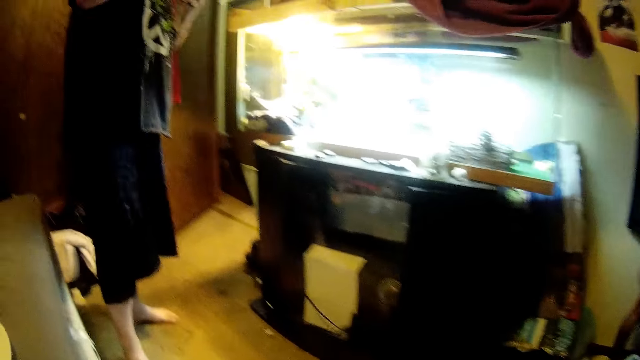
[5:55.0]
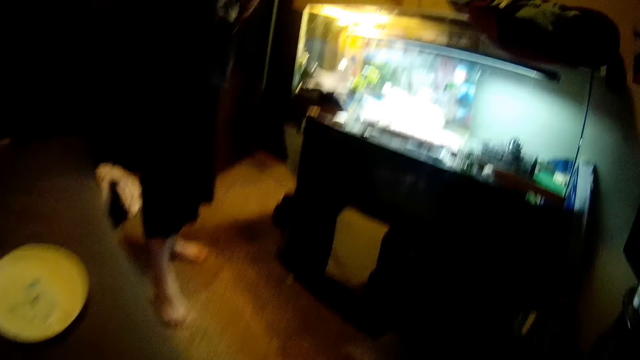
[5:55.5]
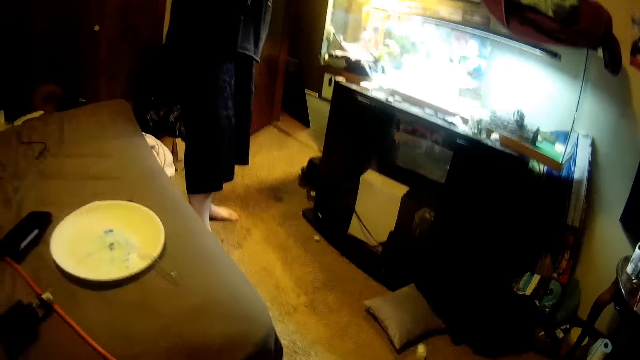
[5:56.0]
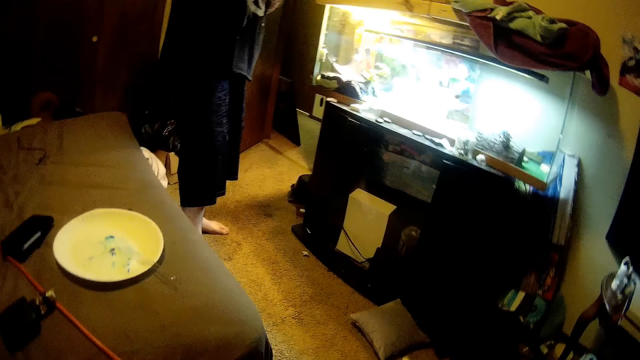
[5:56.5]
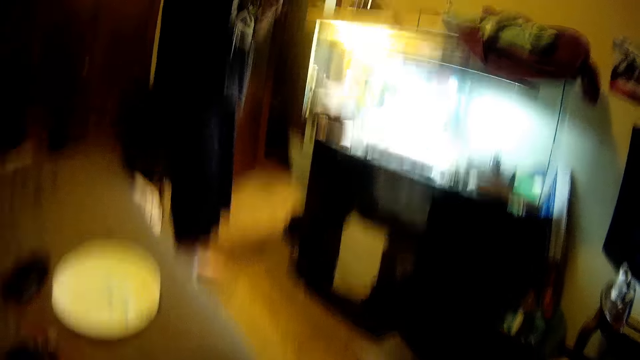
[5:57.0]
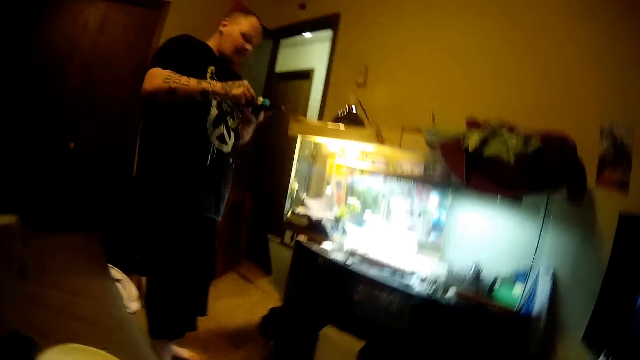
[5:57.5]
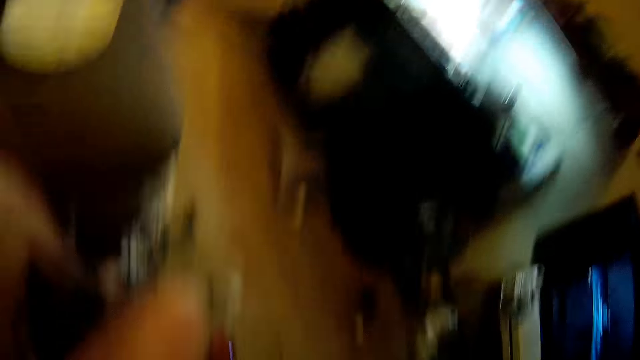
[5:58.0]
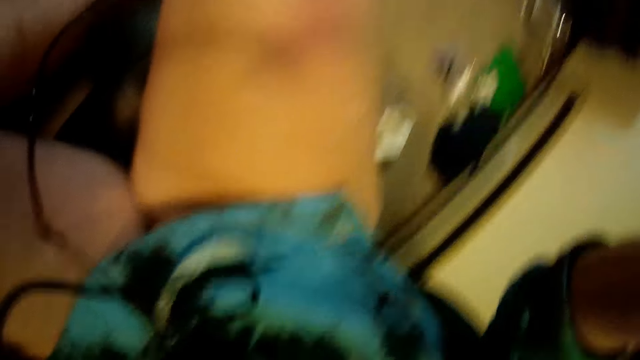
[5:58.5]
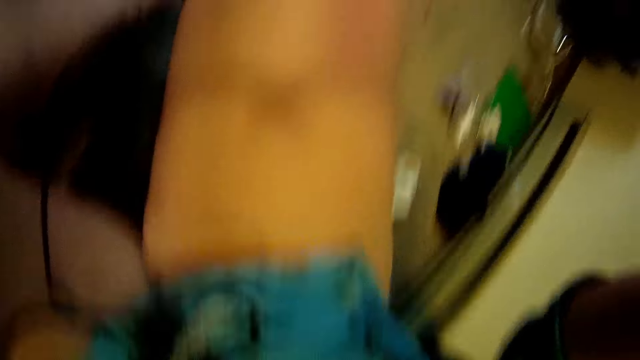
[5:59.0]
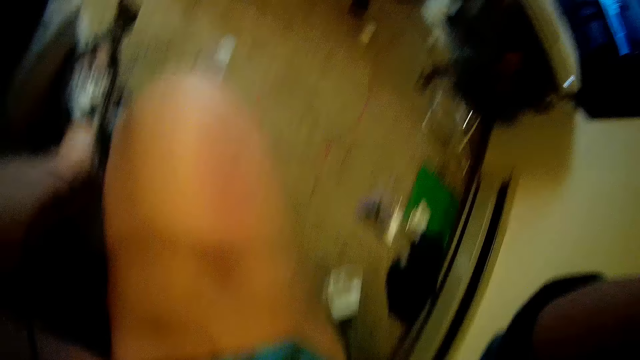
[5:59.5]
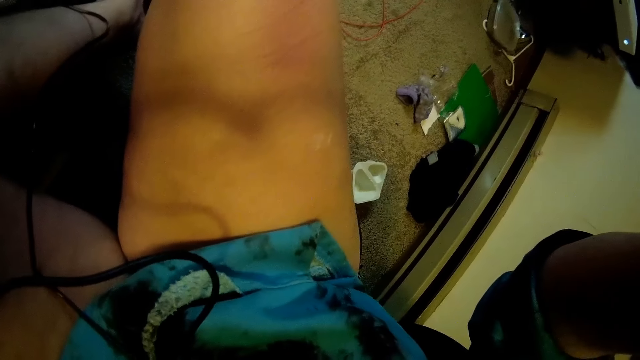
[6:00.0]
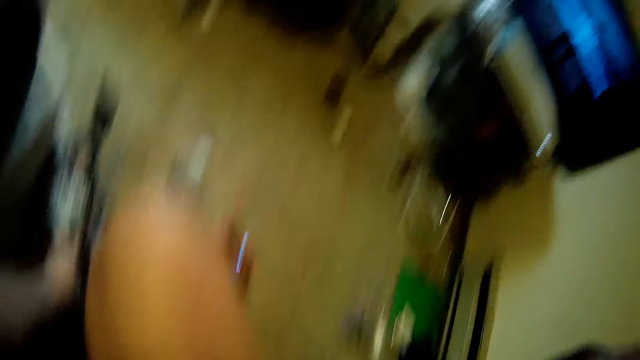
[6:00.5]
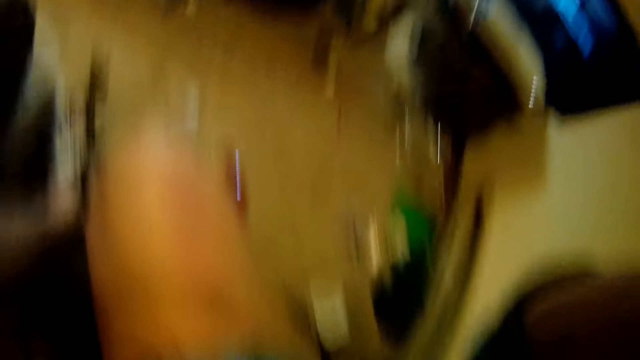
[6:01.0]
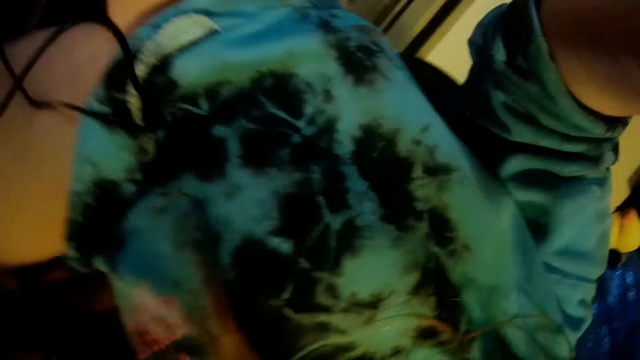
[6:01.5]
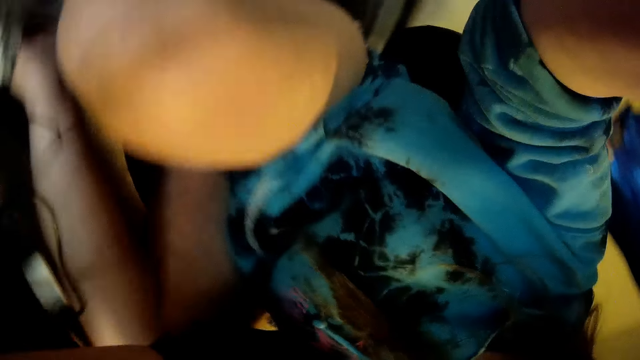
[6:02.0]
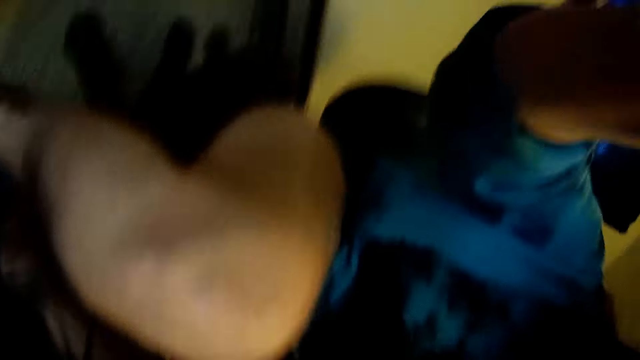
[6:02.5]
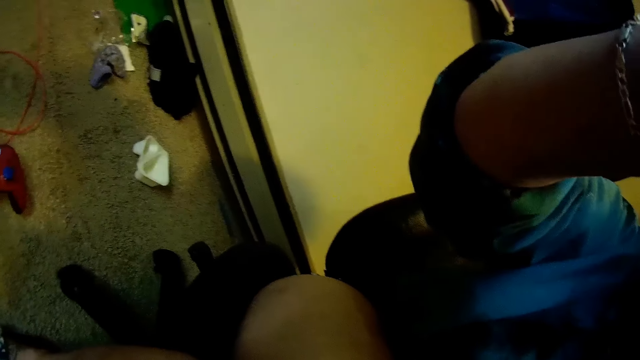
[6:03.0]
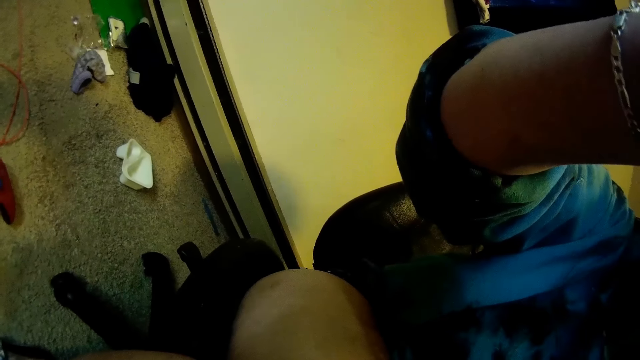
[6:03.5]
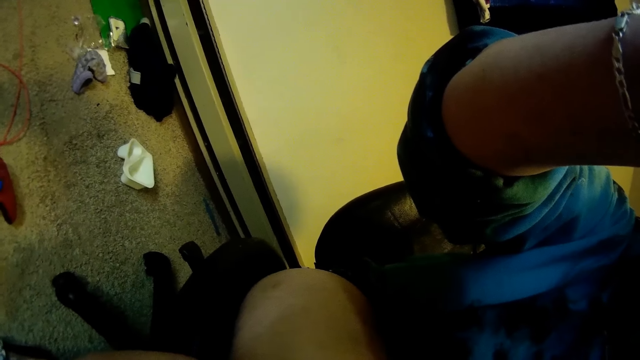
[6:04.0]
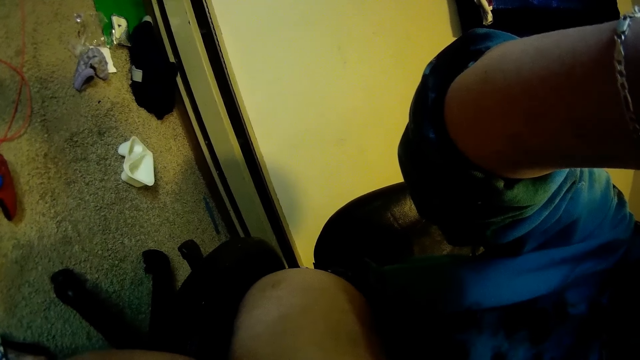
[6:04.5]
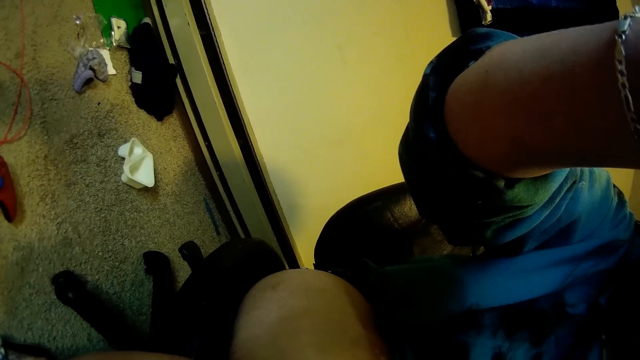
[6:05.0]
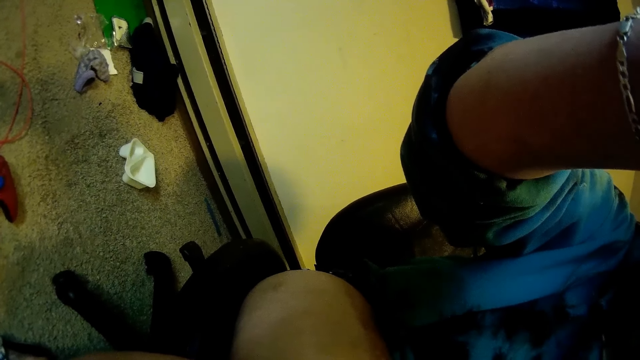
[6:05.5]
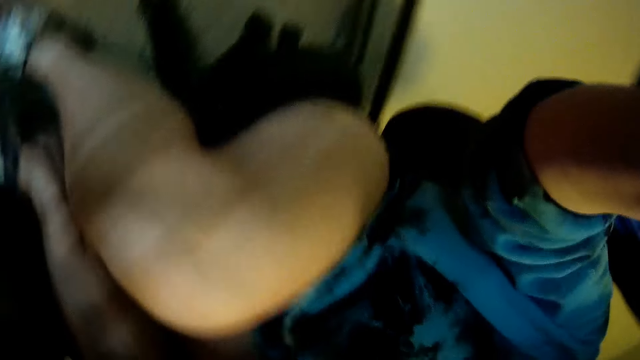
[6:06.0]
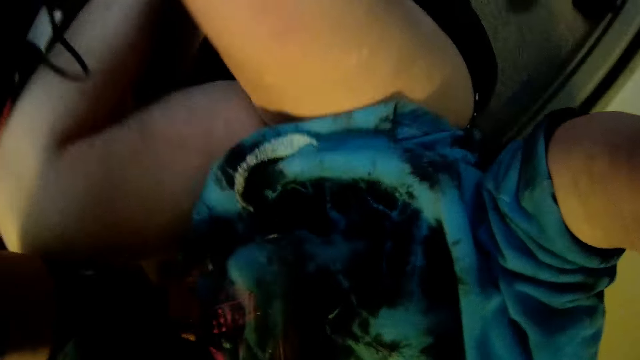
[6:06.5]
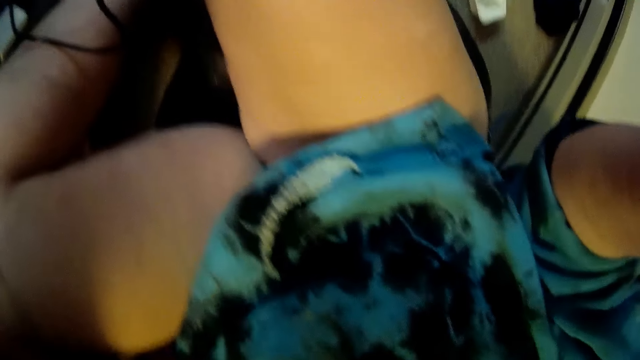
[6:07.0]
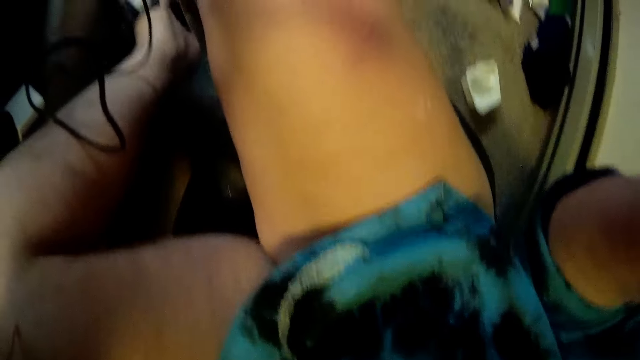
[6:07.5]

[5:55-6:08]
The camera wearer stares at a man. She stares at her thighs and talks to the man. She stares at her thighs.
